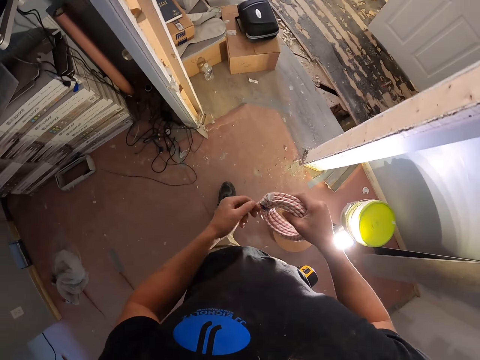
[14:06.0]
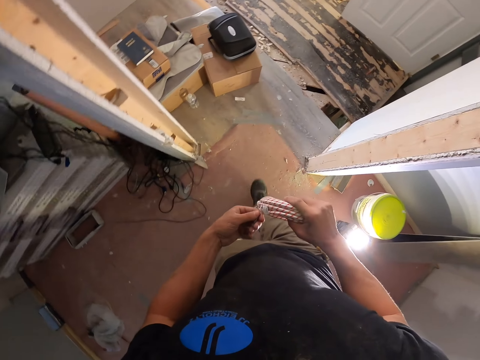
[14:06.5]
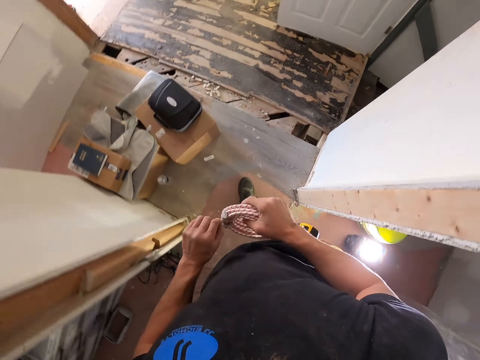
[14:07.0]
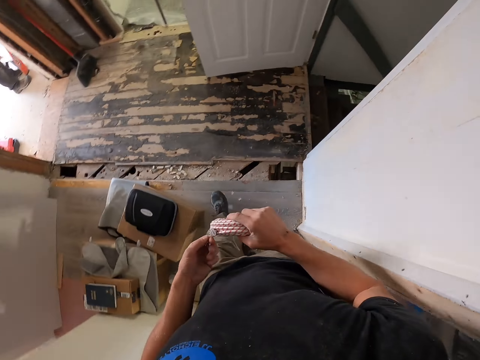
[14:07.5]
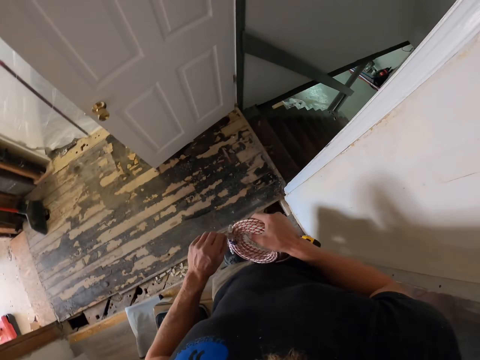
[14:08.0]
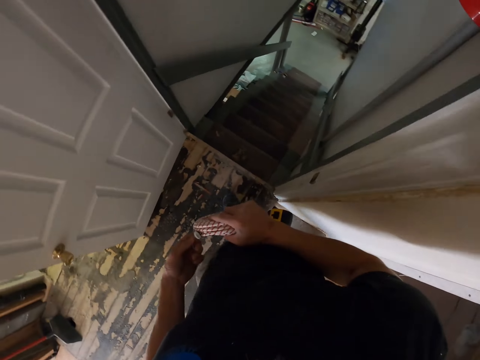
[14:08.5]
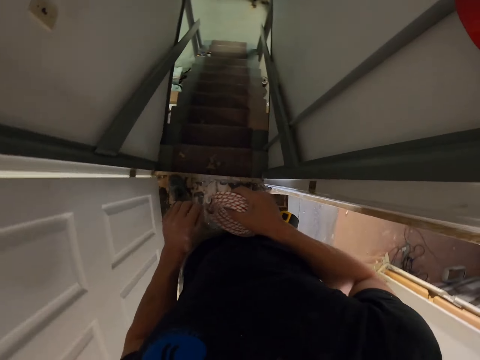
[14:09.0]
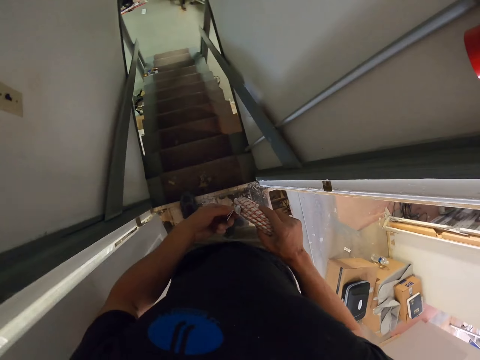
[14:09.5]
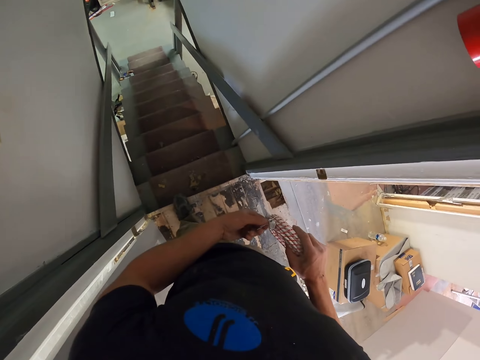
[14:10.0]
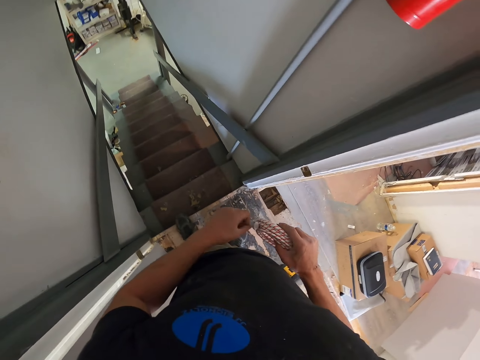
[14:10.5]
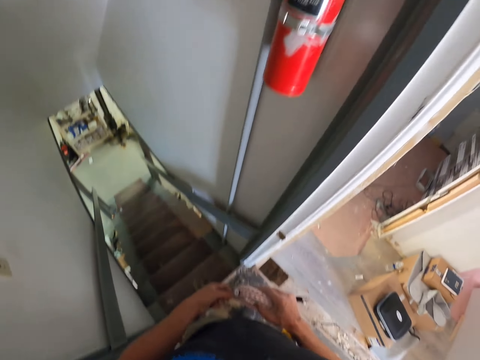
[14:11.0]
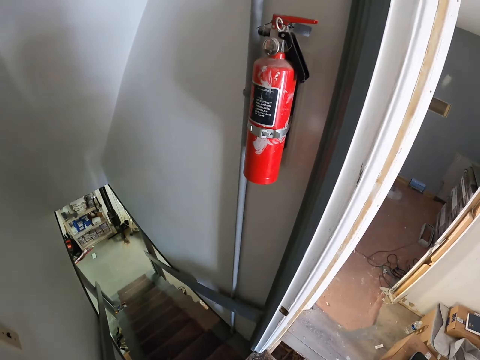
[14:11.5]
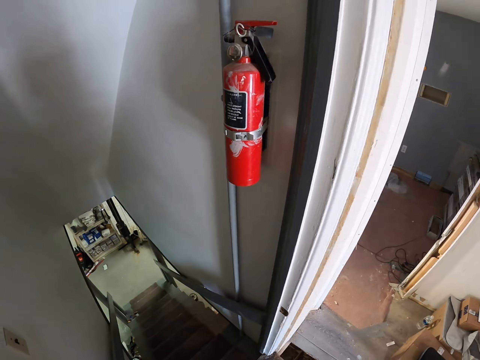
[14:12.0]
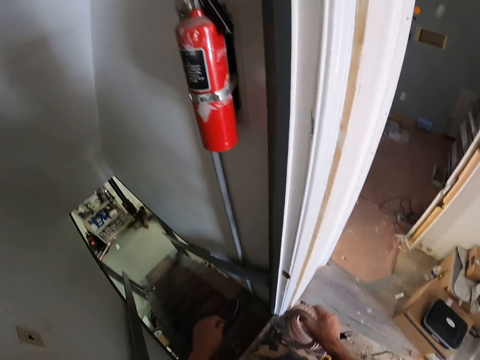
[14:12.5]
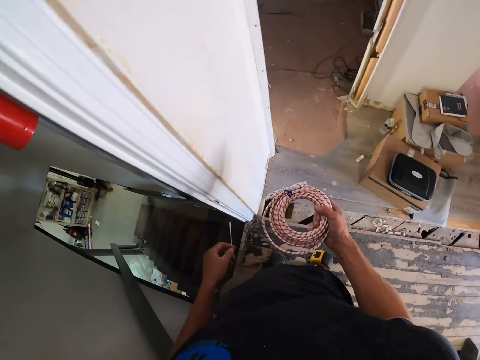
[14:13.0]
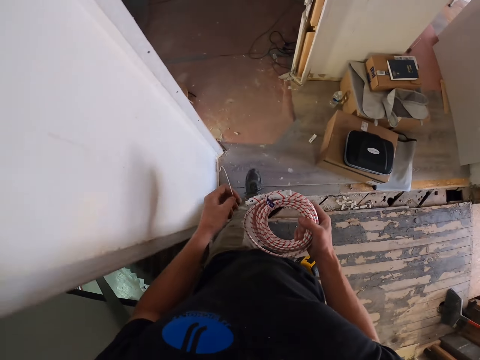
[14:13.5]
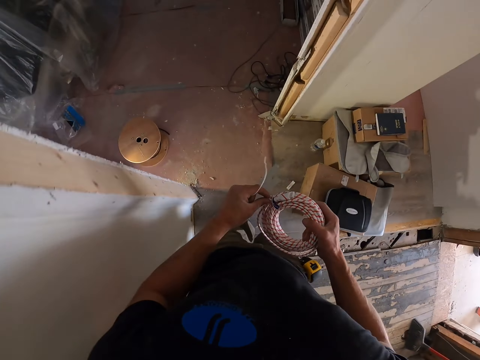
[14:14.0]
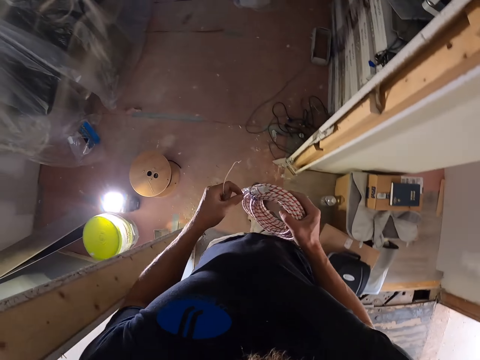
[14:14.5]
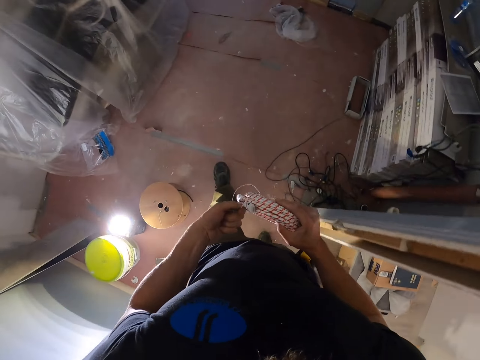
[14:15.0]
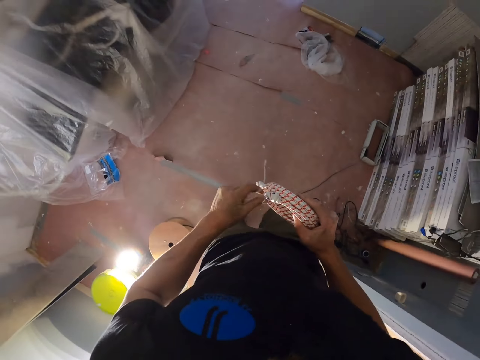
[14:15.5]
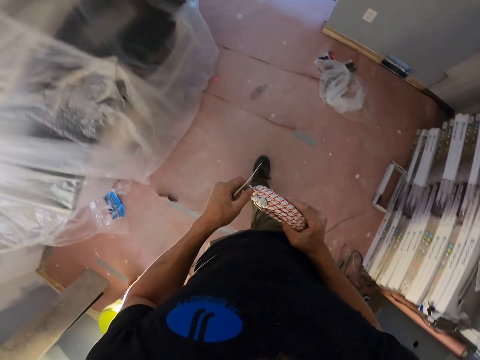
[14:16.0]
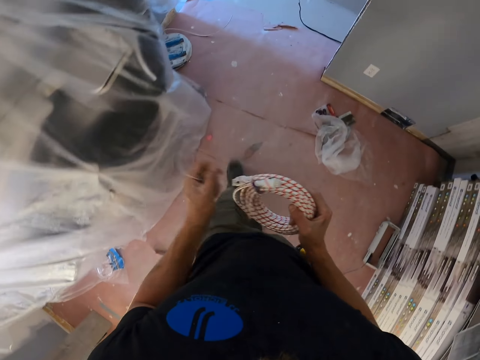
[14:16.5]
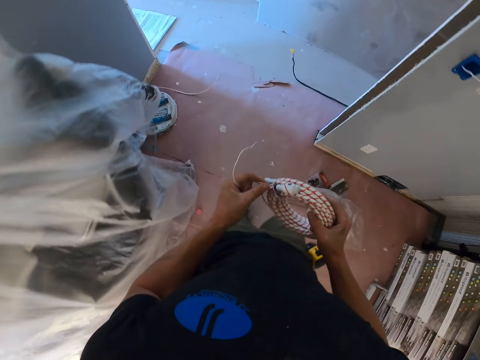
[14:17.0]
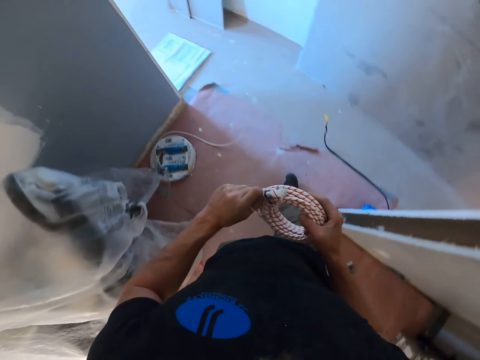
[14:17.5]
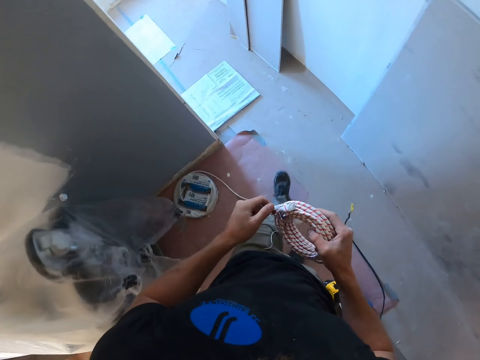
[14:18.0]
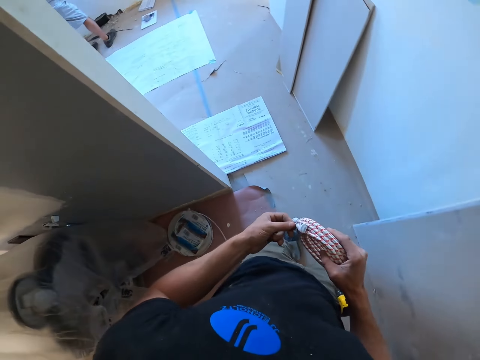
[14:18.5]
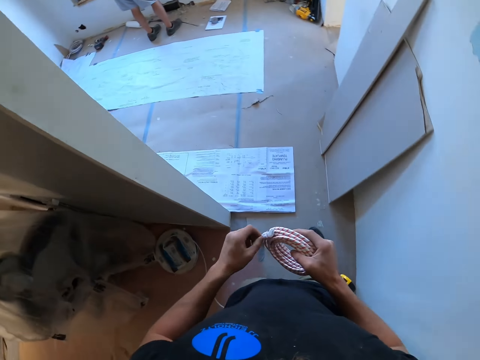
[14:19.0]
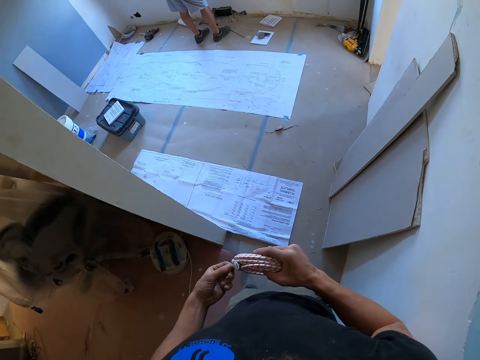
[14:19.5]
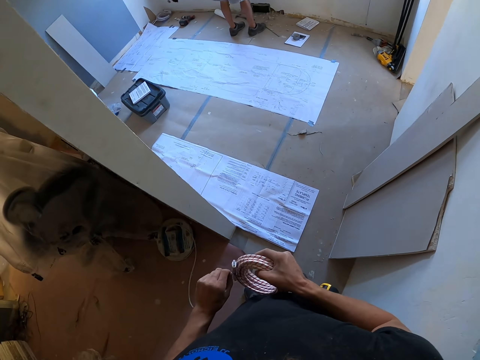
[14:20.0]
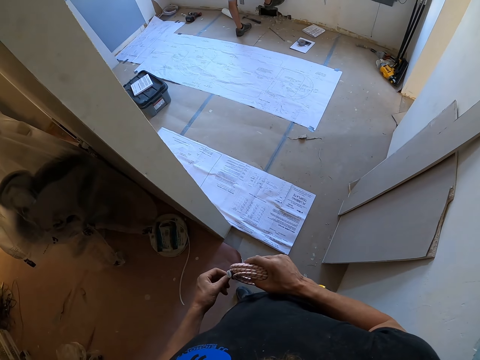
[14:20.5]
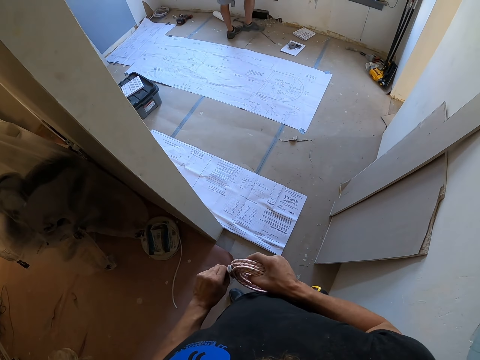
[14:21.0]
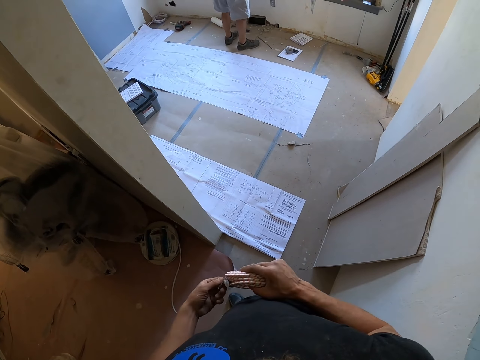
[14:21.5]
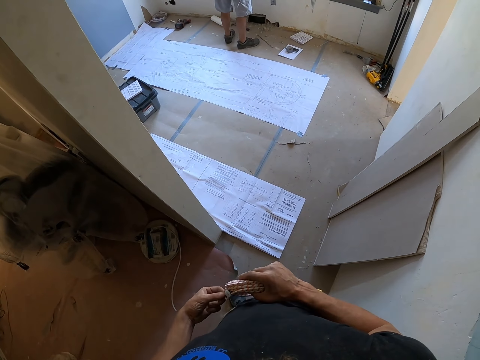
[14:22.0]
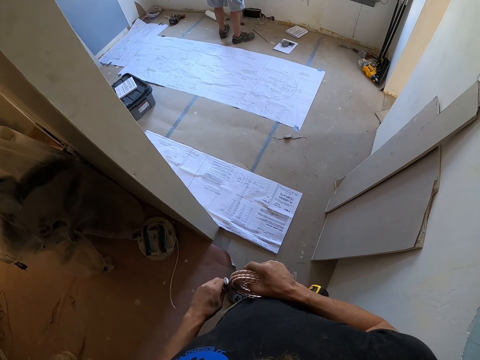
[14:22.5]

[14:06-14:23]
The camera wearer unties the roll of wire. They walk around a room. They look around. They untie the roll of wire. They walk around the room. They untie the roll of wire. They walk around the room. They look around.

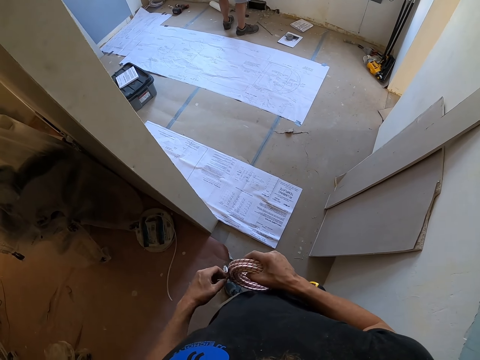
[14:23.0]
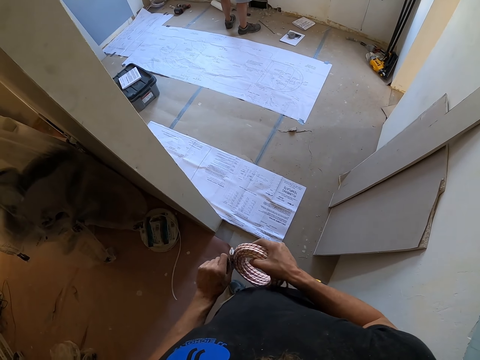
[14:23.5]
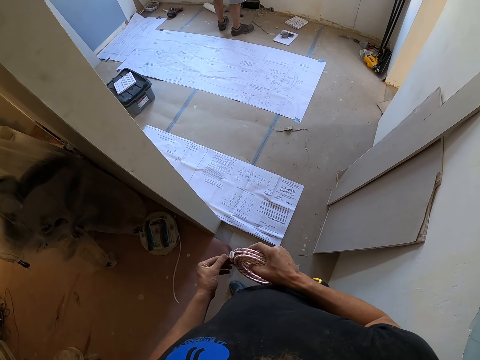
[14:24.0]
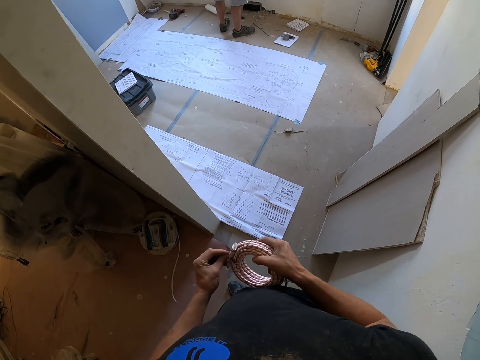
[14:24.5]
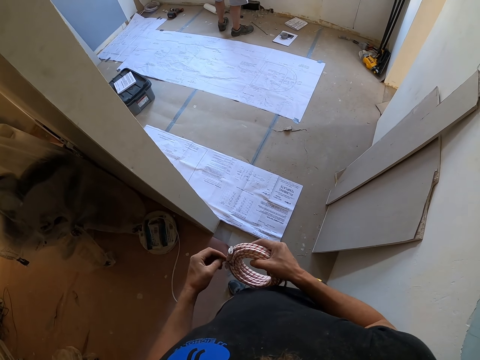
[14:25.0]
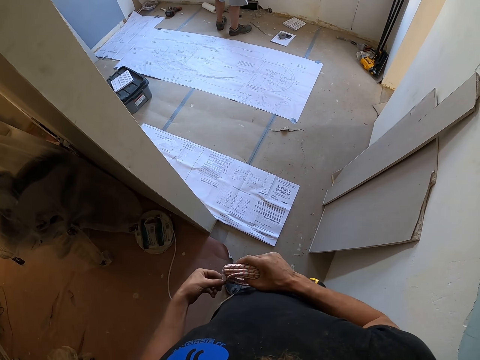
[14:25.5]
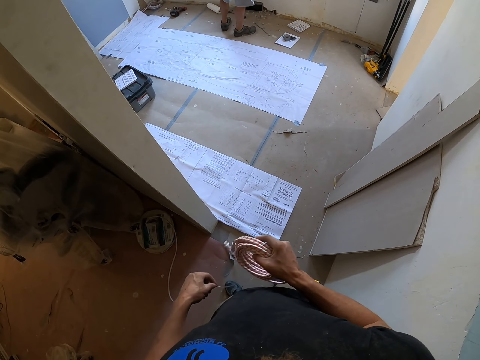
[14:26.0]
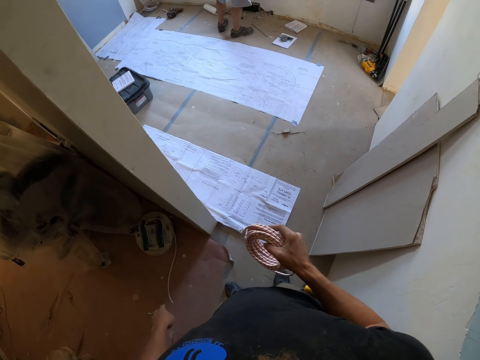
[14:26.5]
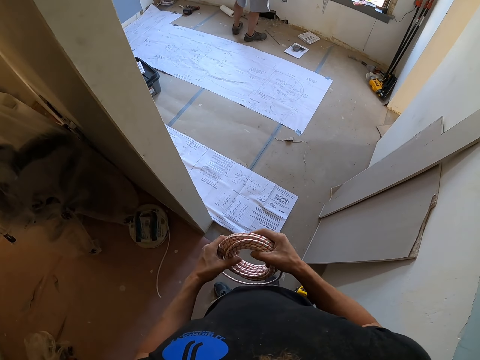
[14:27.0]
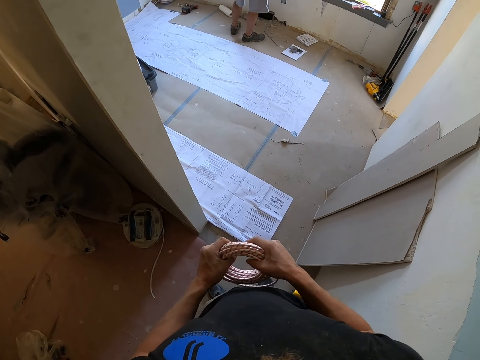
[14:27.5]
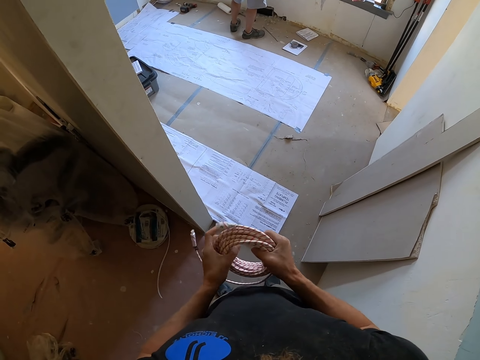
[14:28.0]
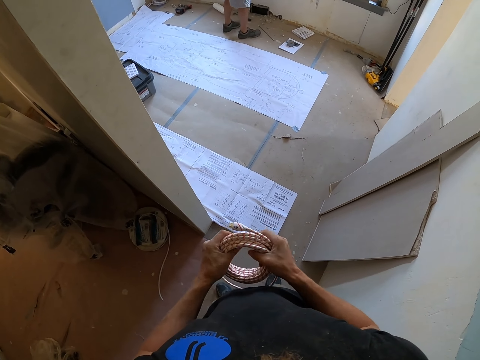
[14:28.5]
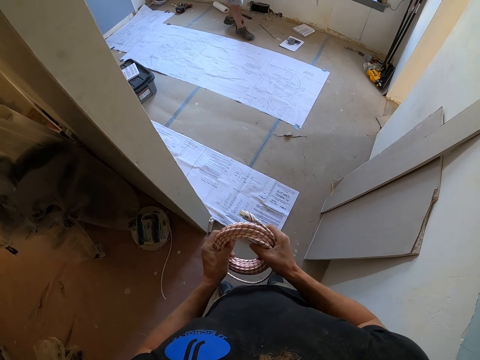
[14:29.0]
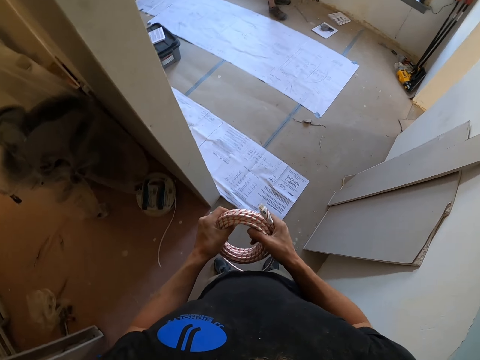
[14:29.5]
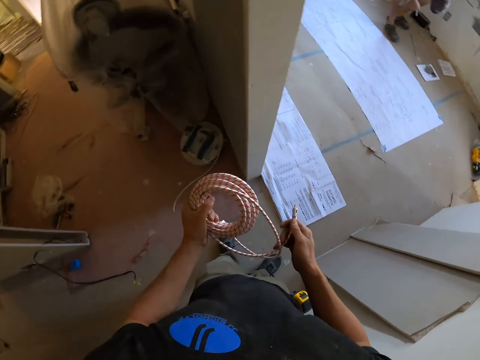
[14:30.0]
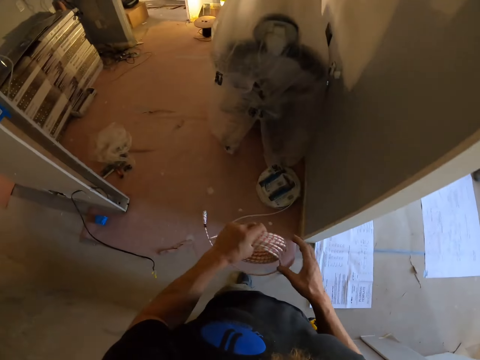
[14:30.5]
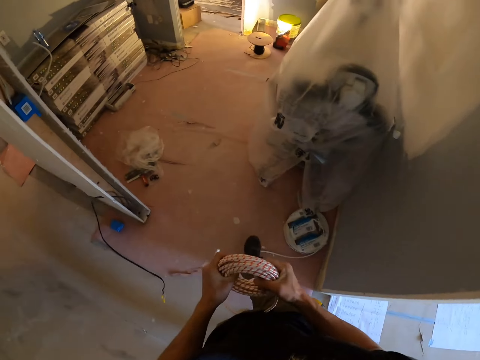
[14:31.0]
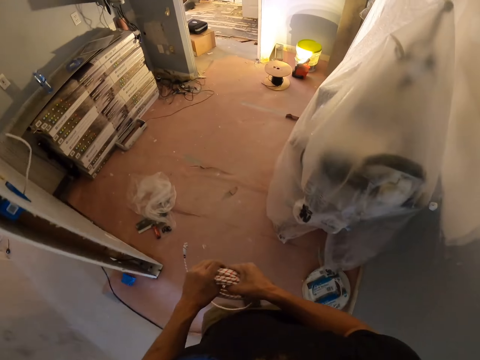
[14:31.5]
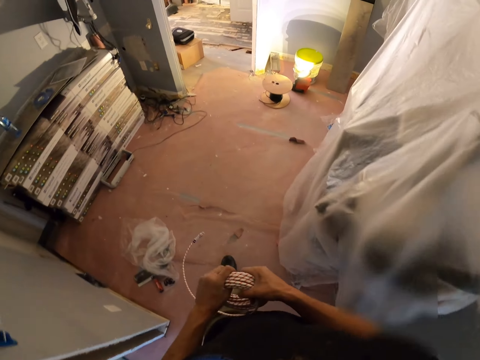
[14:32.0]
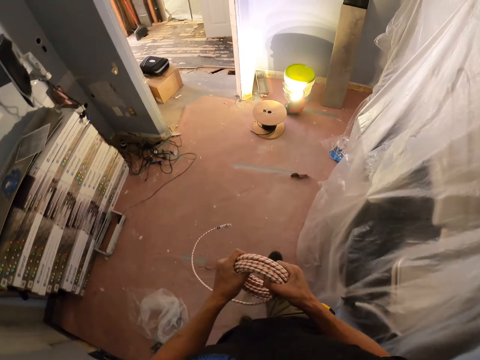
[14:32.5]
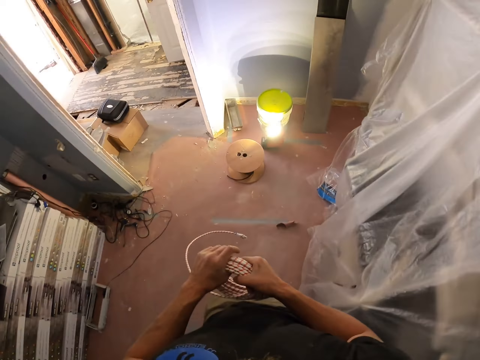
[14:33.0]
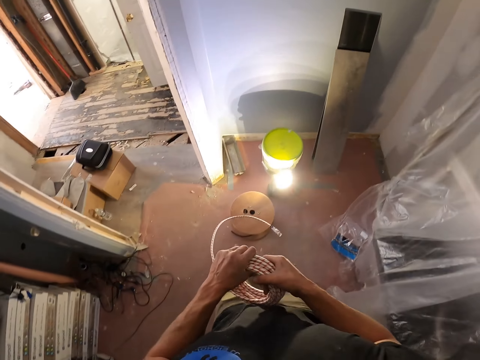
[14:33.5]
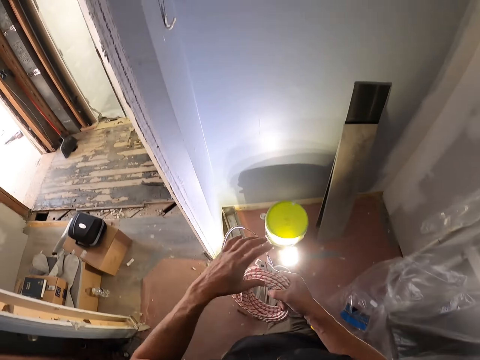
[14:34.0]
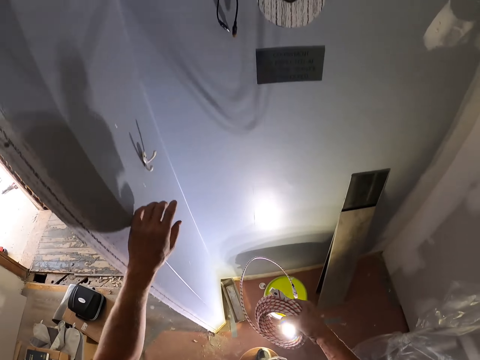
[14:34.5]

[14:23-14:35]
The camera wearer unties the roll of wire or cable. They throw down the thread. They hold the roll of wire with both hands. They touch the cable. They coil the wire with hands. They walk around a room. They hold the roll of wire with both hands. They walk around the room. They step on a stool with the right foot.
